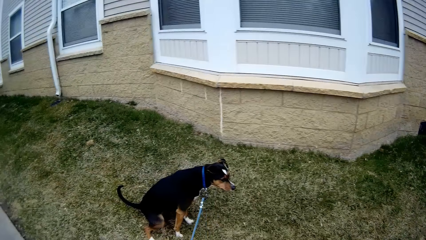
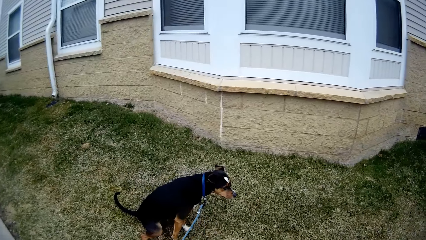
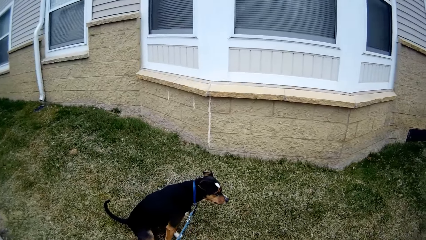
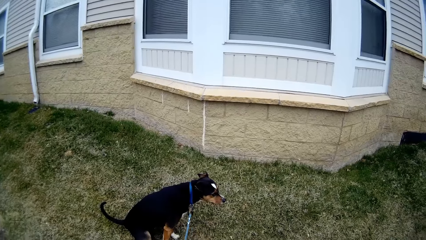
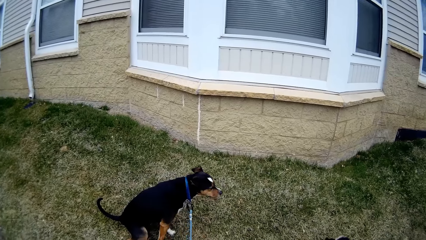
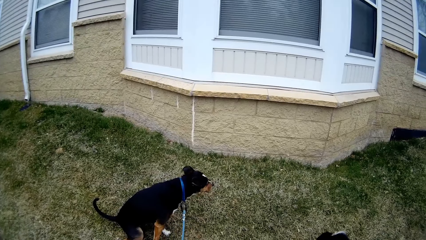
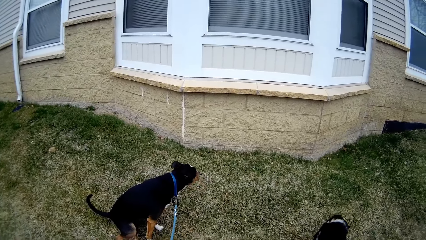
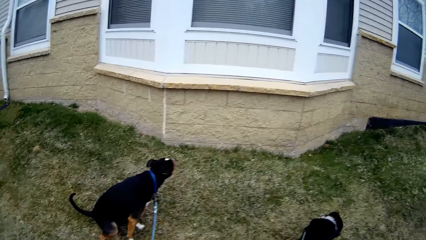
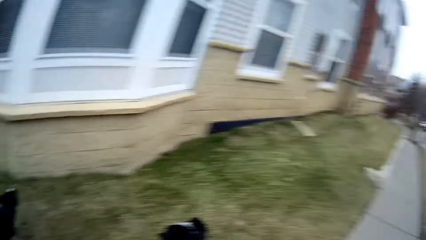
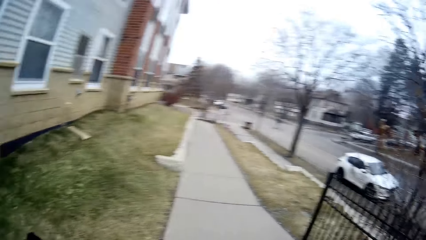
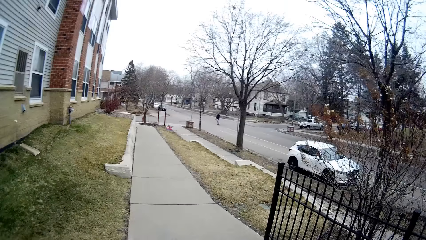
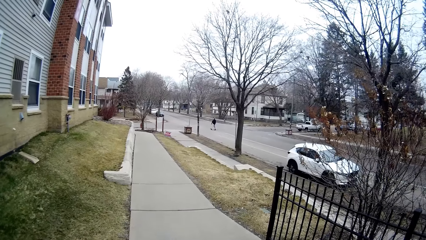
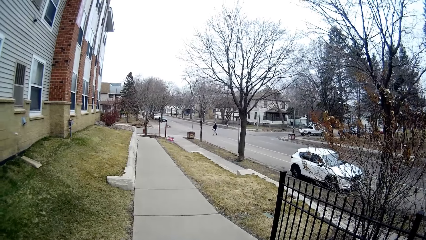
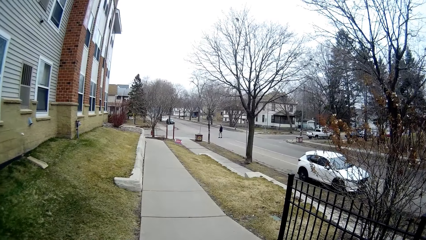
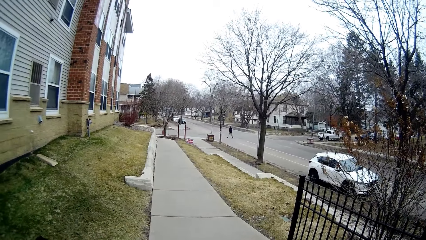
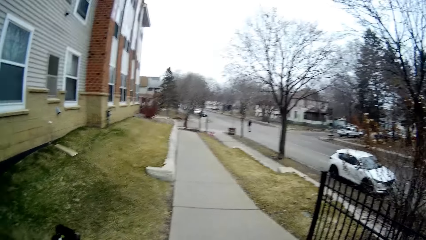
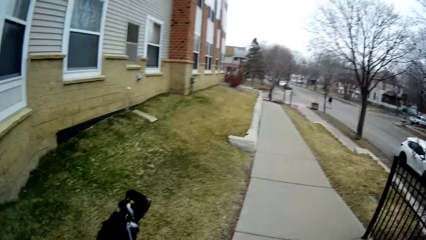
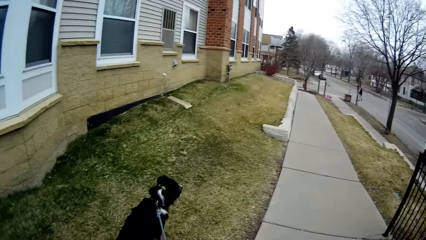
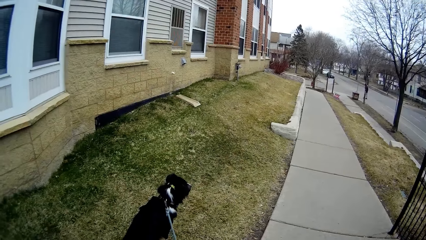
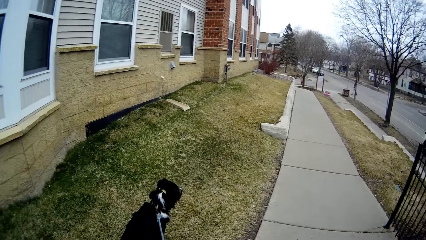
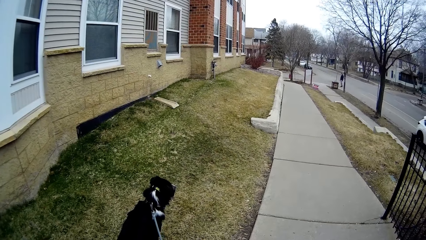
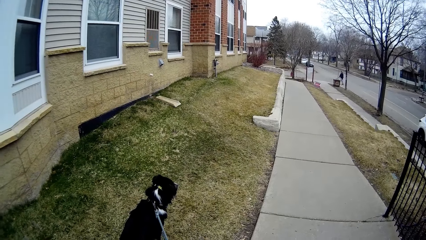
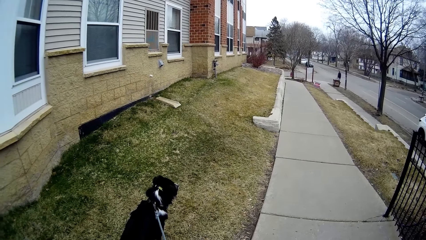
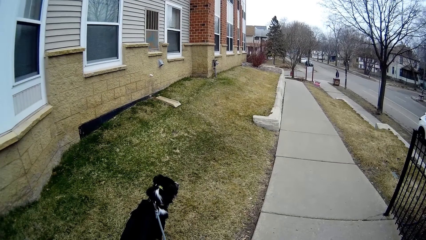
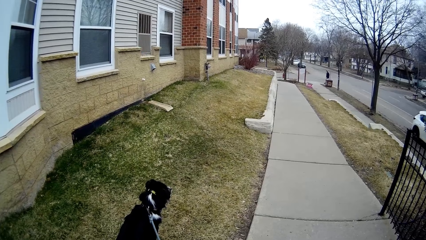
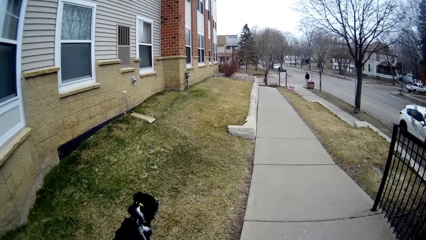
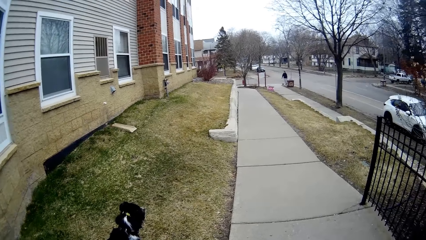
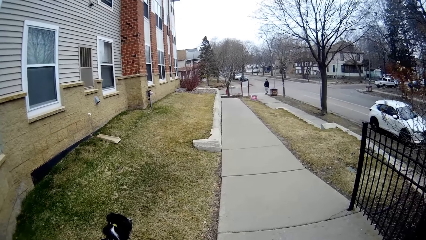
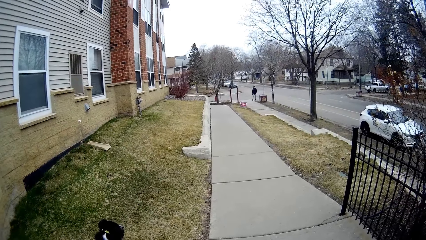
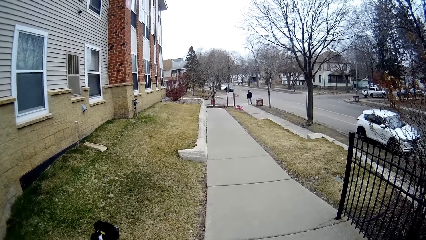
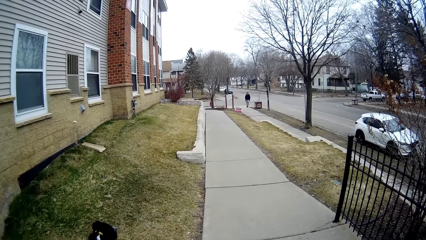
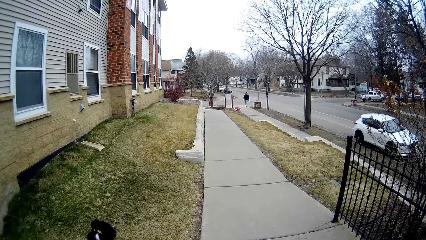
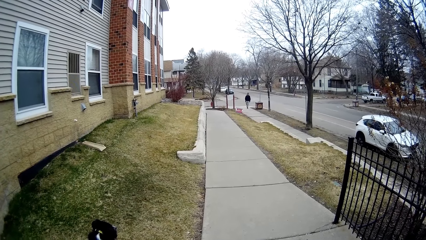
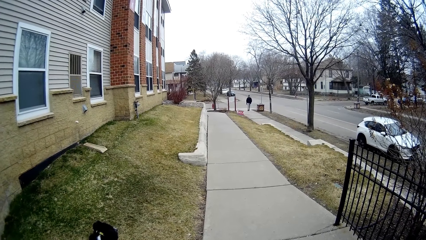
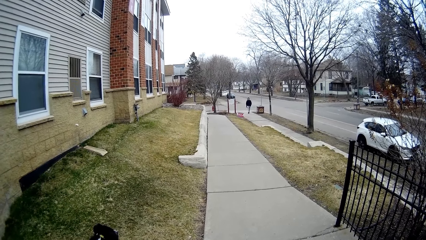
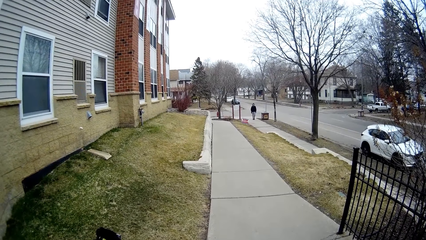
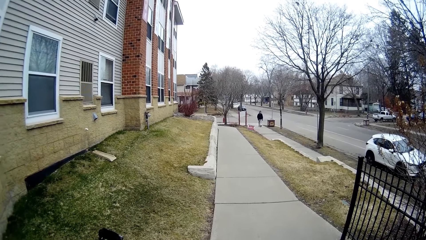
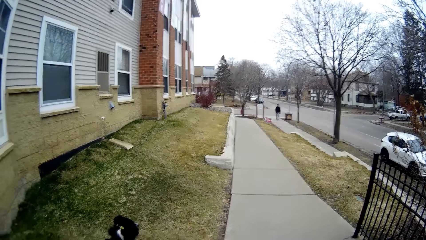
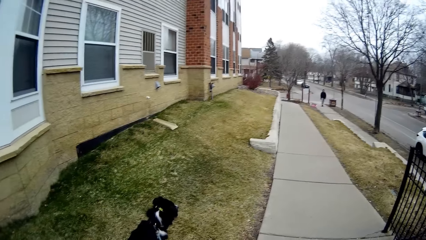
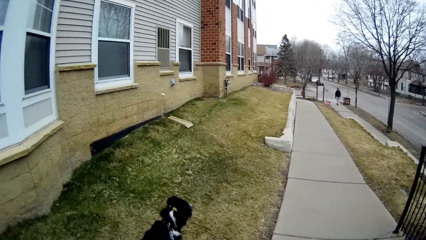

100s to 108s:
A dog pees on the floor. The camera wearer looks at the road. A man walks.

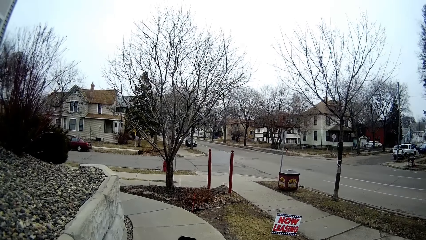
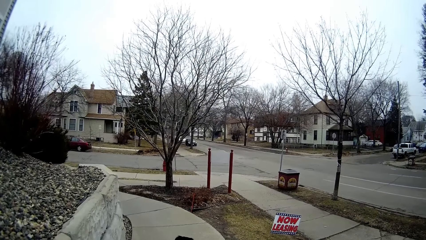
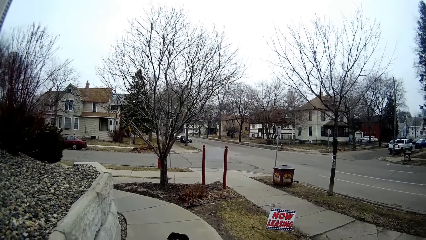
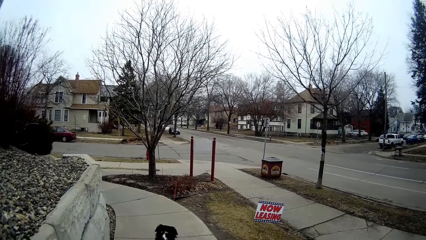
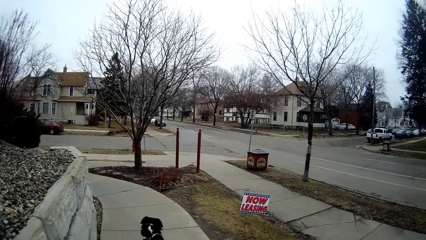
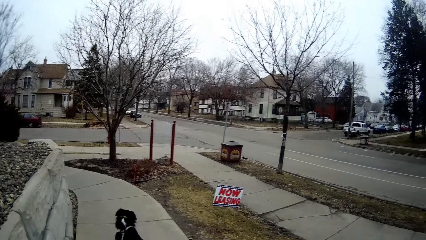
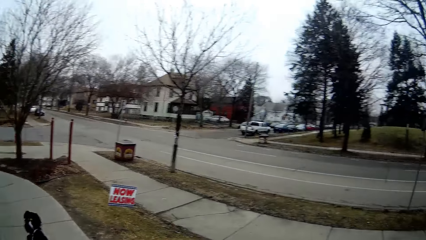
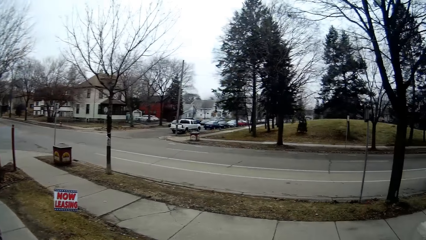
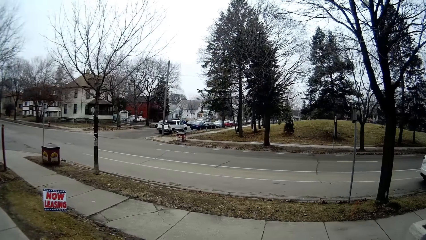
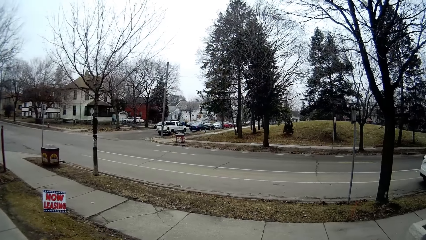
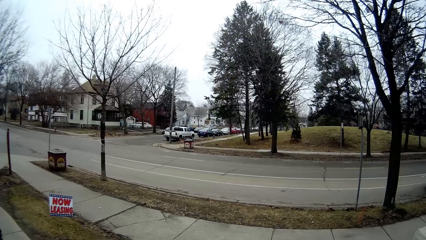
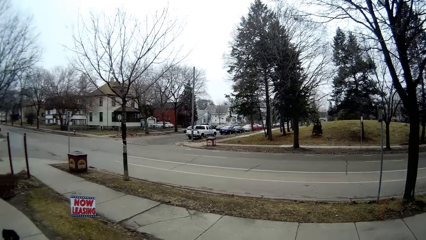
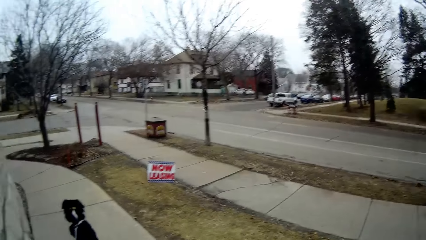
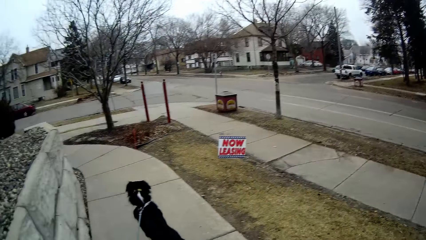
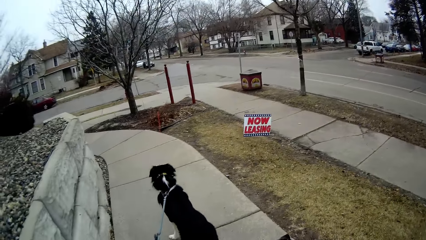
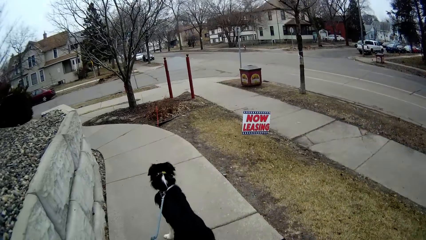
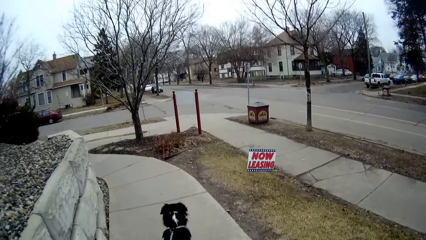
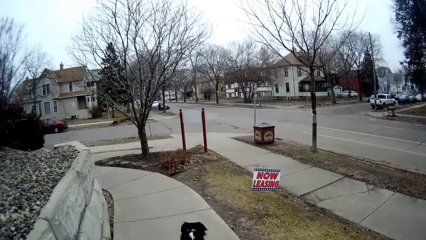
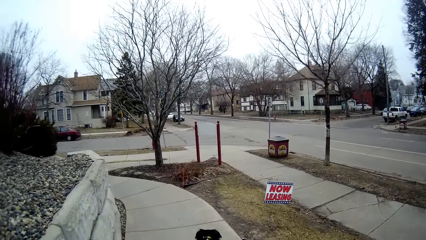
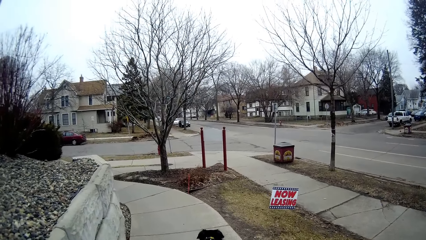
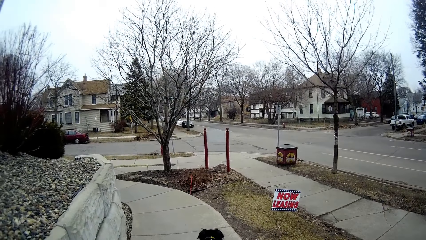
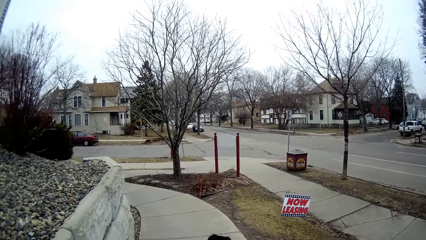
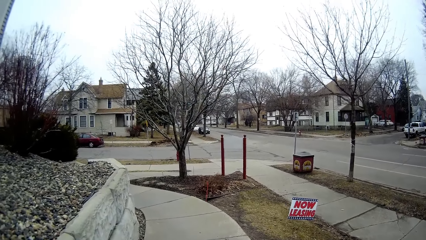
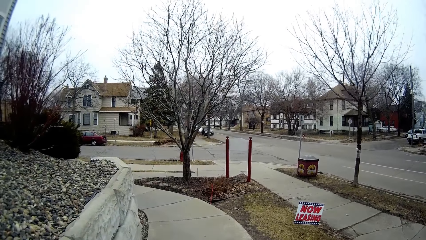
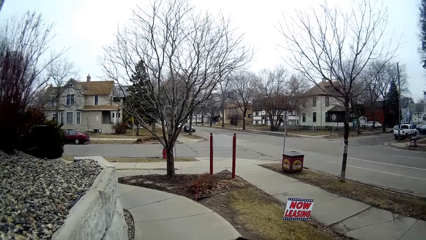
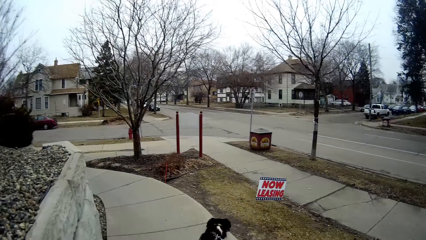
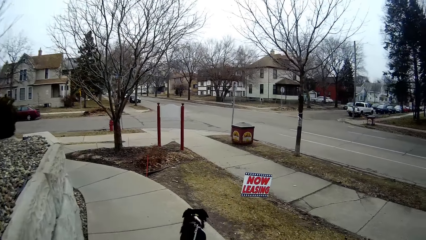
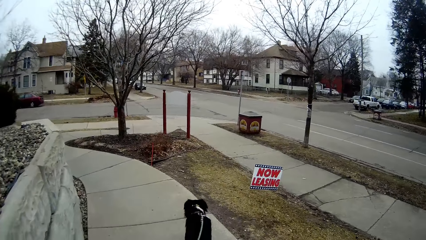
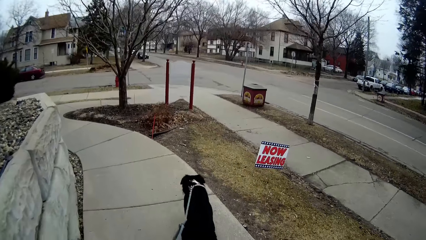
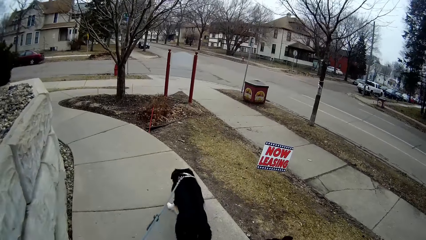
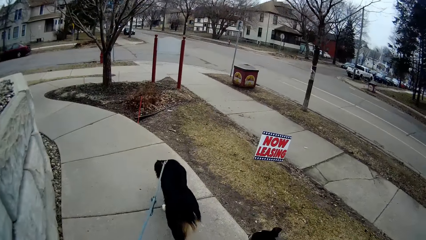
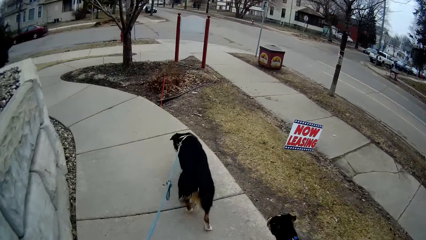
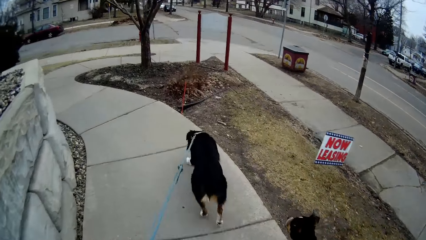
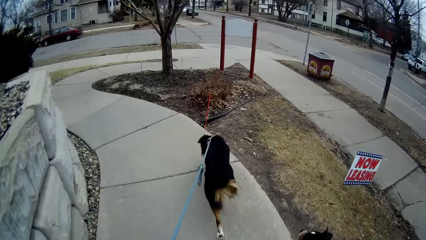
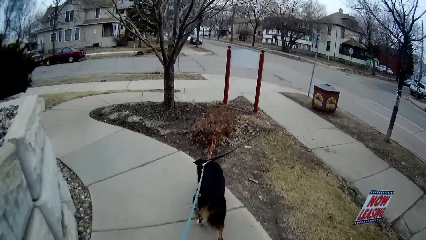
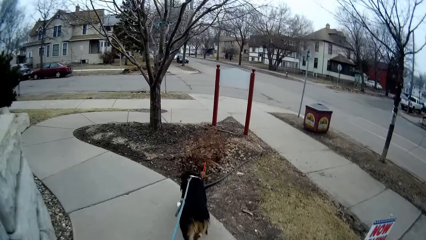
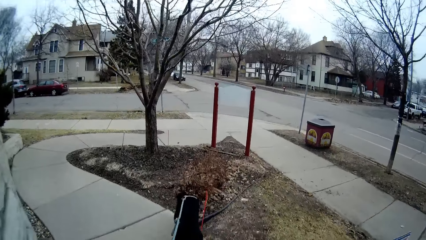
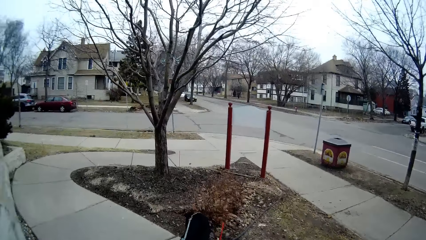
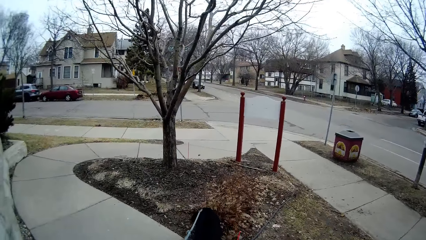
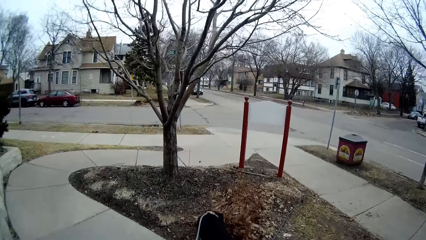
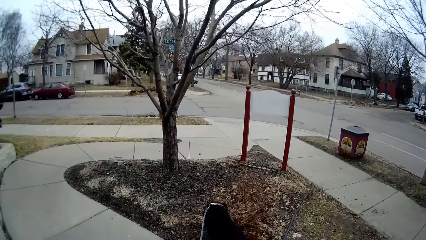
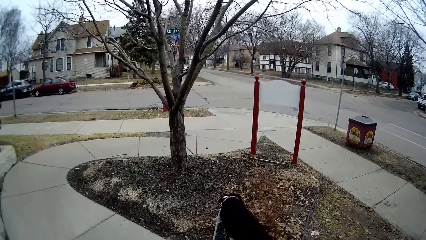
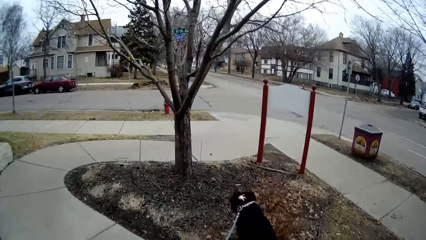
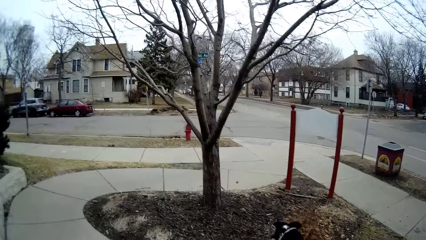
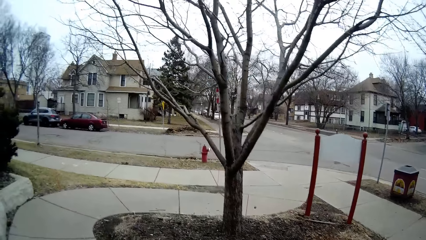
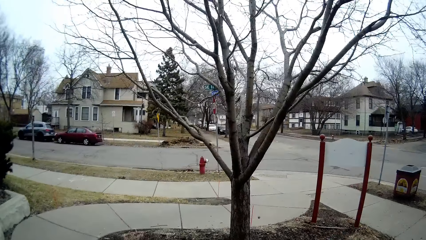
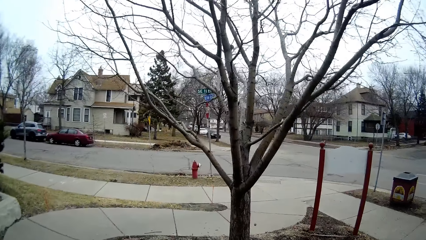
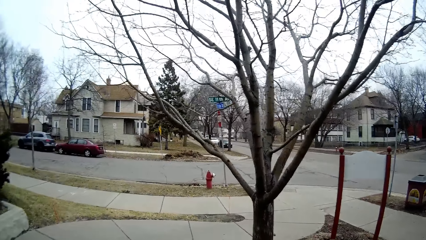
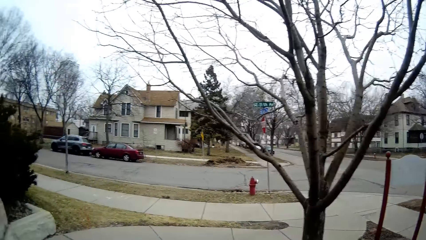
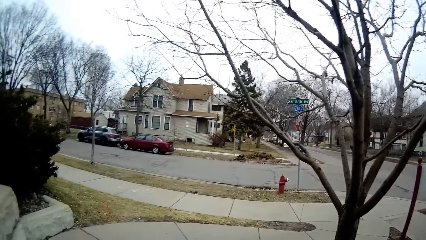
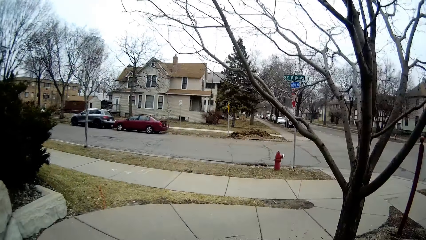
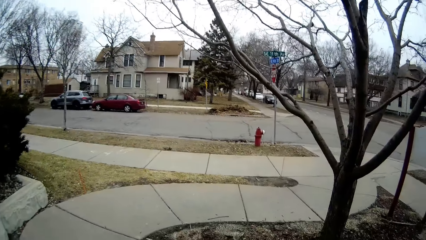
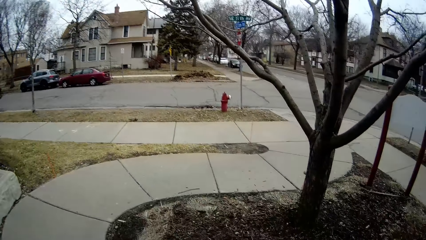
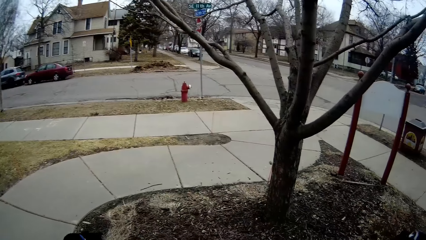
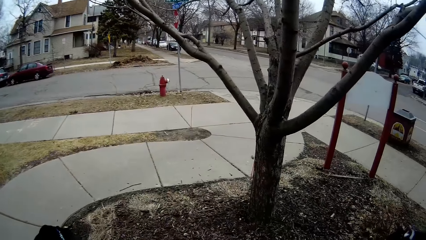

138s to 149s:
The camera wearer looks at the road. They stand. They walk with the dogs. A dog walks a bit. Another dog walks a bit. The camera wearer stands.
